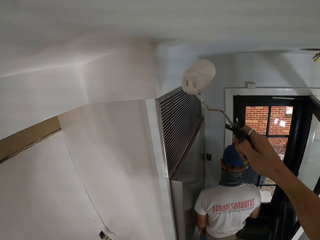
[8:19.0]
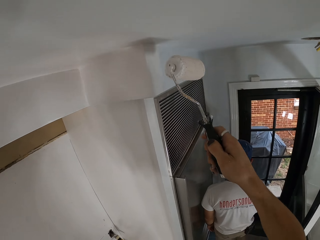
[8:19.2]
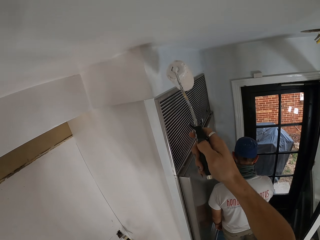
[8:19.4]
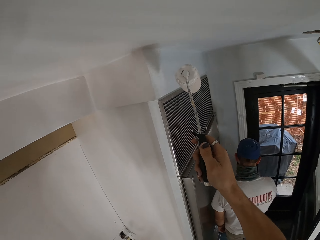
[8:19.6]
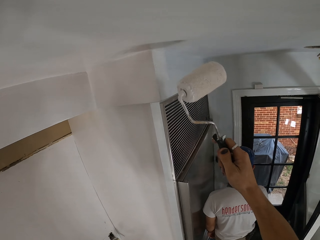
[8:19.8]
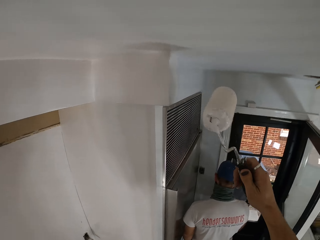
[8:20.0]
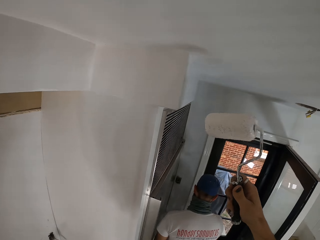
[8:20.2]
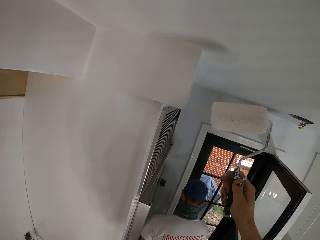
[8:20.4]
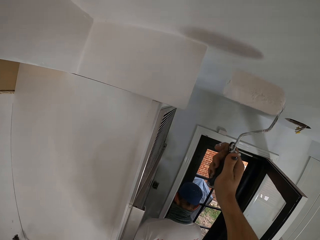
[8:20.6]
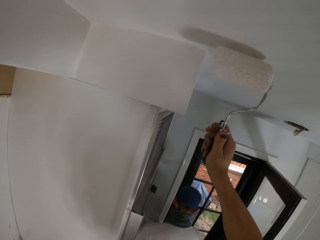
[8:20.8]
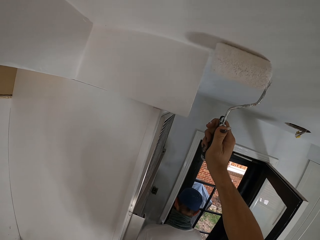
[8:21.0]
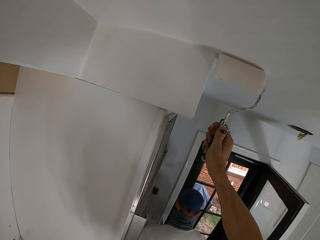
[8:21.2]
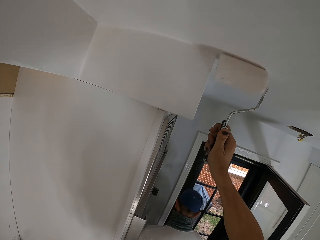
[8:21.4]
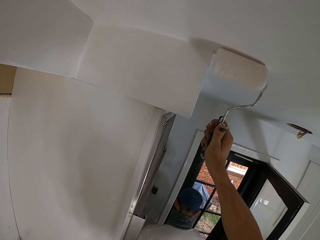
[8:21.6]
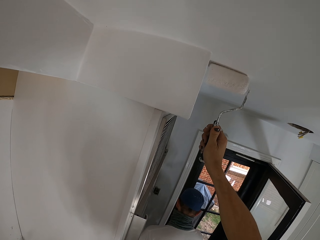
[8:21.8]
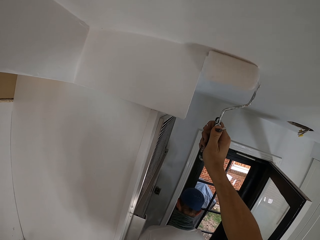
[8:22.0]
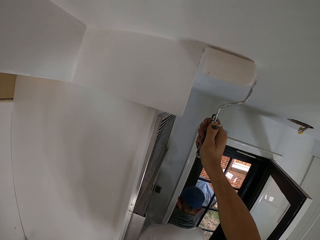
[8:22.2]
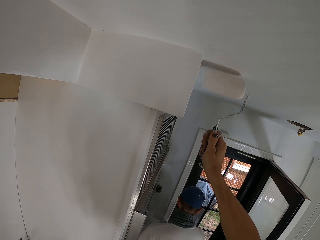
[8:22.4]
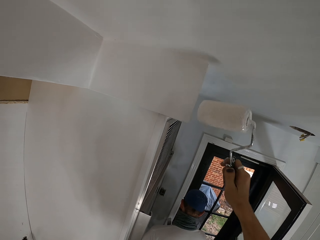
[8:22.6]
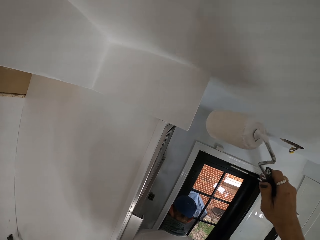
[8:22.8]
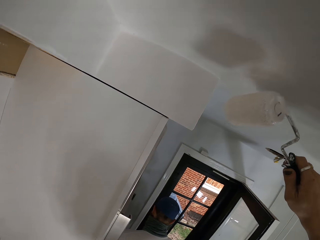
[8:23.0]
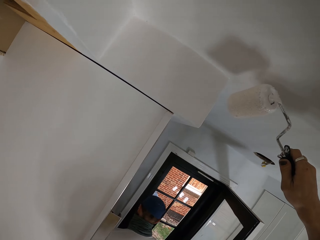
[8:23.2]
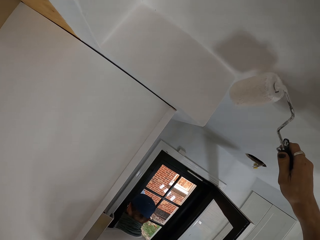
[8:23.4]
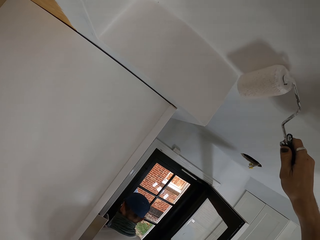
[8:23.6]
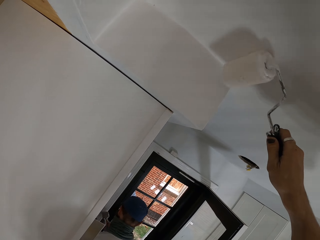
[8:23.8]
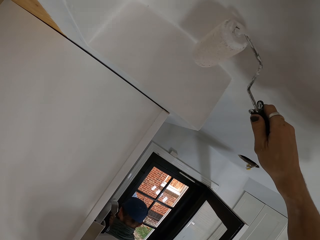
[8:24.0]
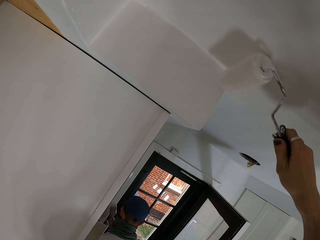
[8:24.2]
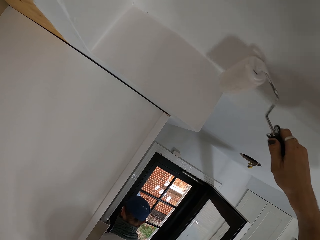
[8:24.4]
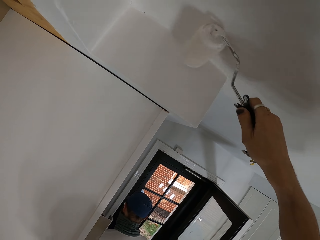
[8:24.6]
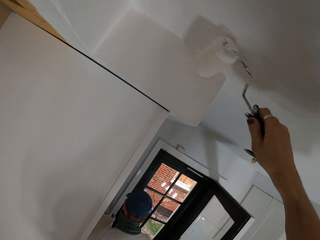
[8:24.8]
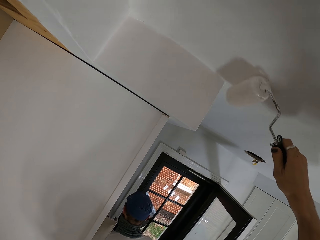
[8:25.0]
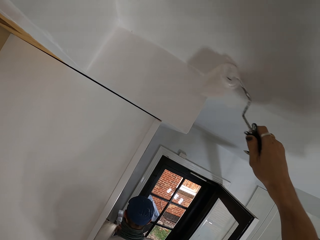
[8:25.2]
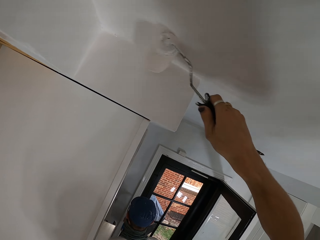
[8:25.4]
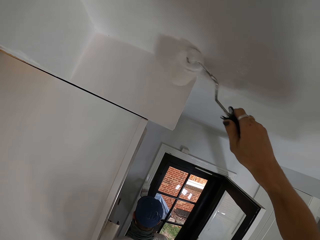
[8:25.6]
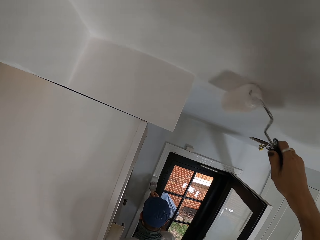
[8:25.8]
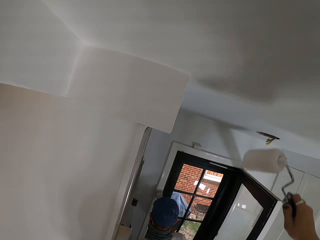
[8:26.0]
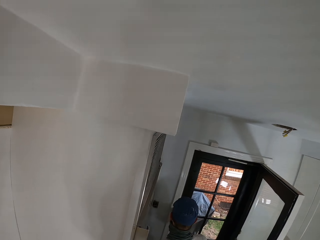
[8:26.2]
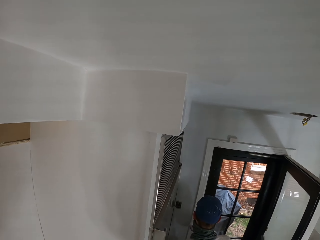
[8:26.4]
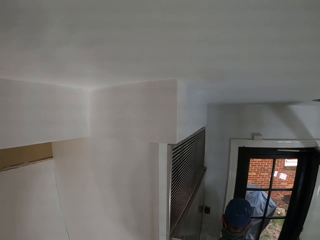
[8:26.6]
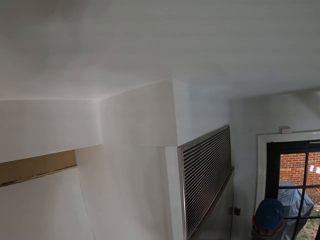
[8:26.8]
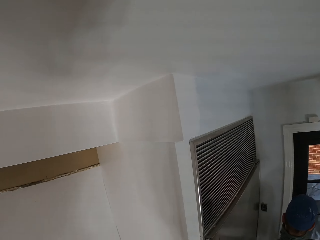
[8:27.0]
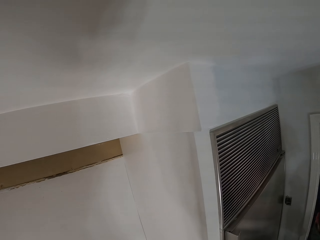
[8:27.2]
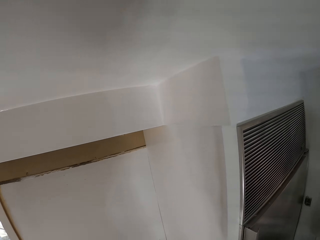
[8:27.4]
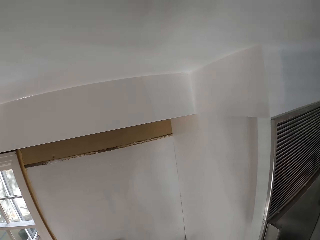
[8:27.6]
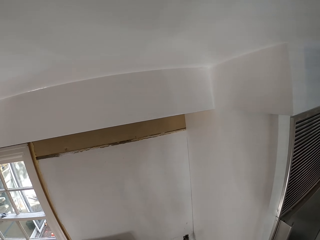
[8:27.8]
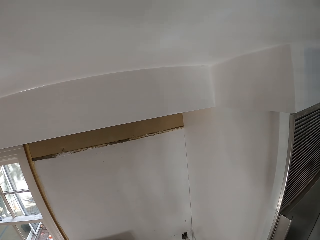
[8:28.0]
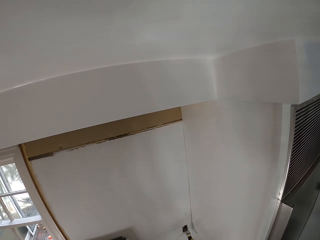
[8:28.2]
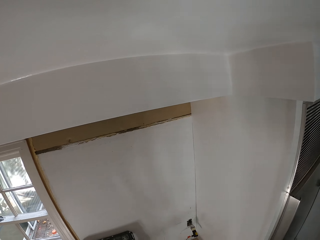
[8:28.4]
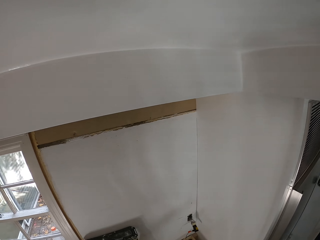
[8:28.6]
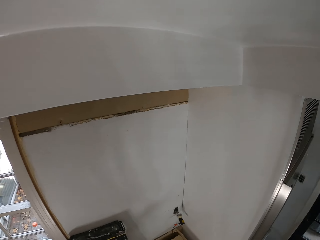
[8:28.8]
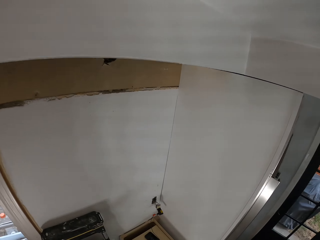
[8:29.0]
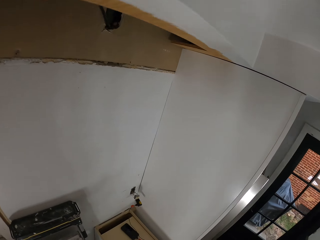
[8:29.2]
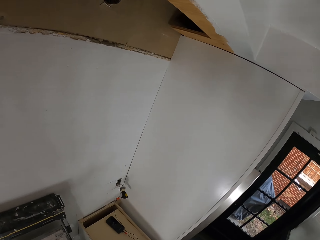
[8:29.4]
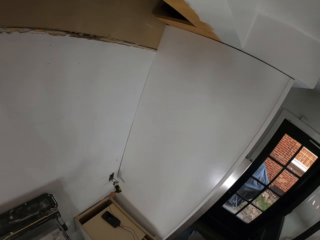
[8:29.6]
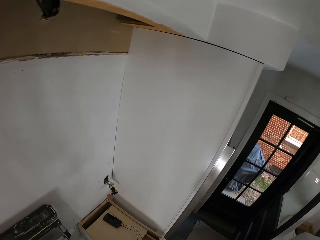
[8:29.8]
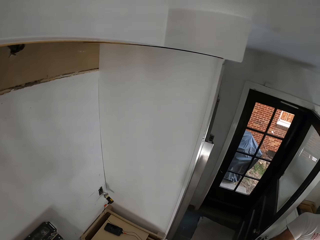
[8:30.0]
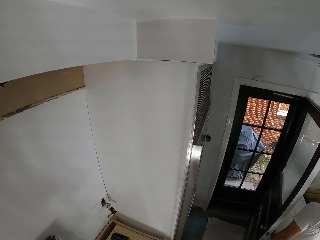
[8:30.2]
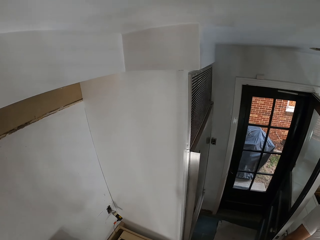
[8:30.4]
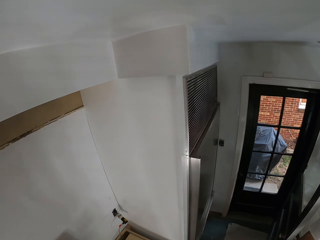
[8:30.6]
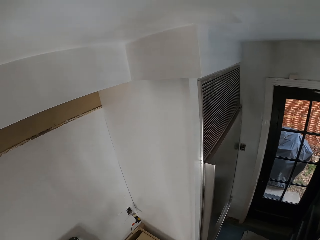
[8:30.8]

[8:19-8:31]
The camera wearer paints a ceiling. They slightly inspect a painted wall. They roll the roller paint in the paint container.

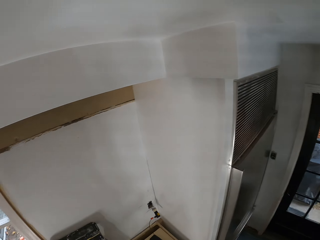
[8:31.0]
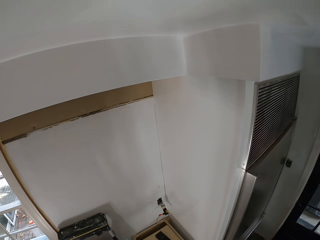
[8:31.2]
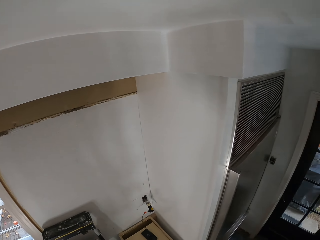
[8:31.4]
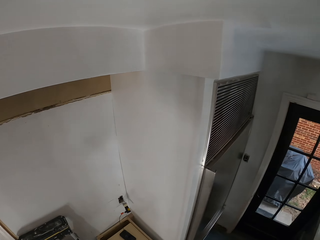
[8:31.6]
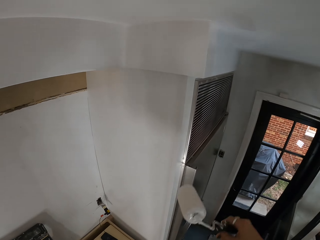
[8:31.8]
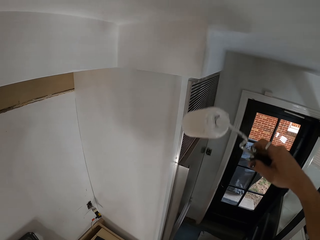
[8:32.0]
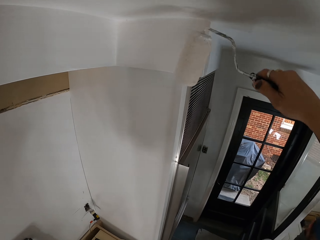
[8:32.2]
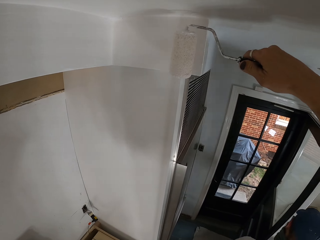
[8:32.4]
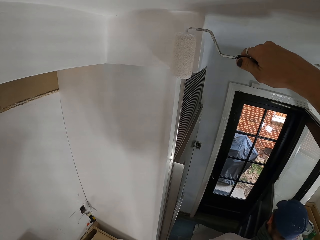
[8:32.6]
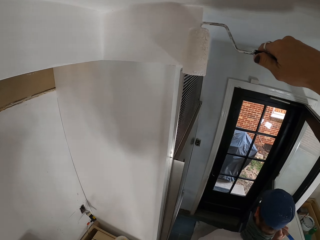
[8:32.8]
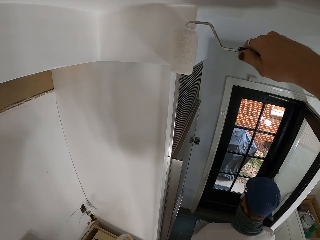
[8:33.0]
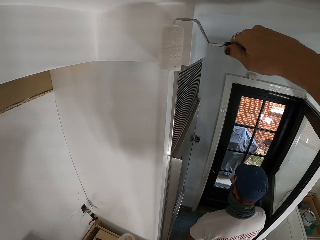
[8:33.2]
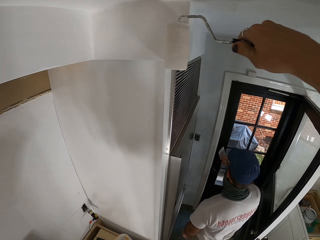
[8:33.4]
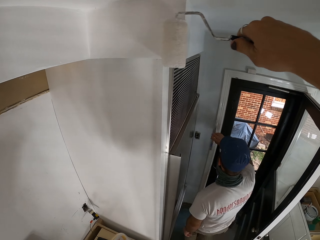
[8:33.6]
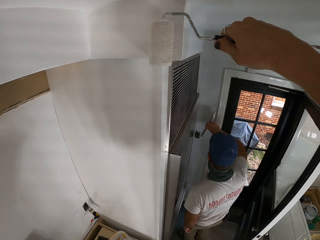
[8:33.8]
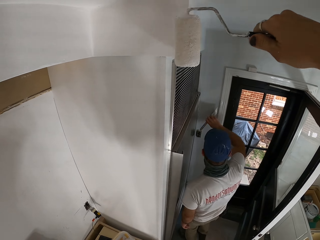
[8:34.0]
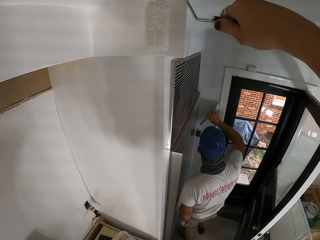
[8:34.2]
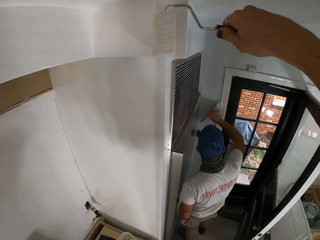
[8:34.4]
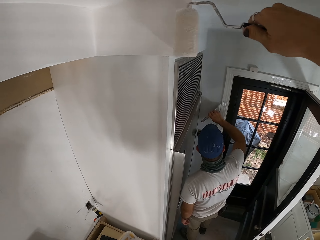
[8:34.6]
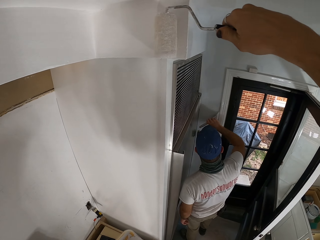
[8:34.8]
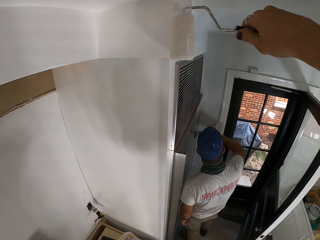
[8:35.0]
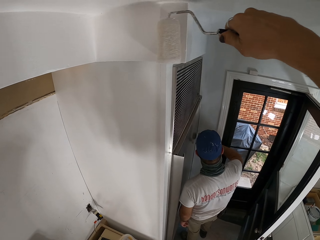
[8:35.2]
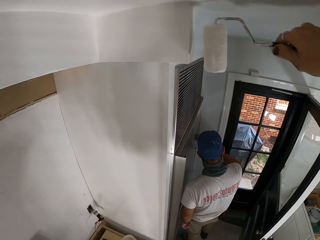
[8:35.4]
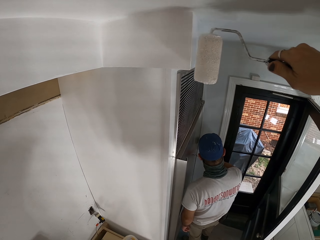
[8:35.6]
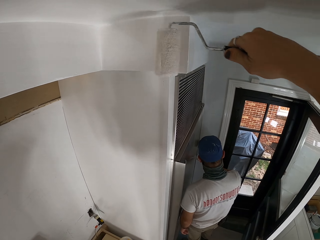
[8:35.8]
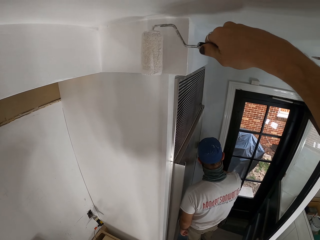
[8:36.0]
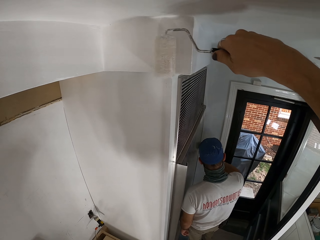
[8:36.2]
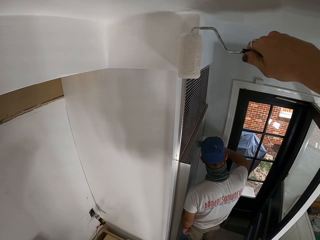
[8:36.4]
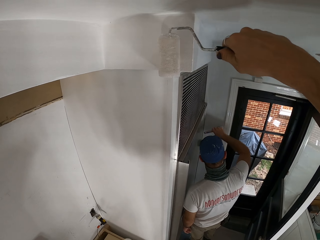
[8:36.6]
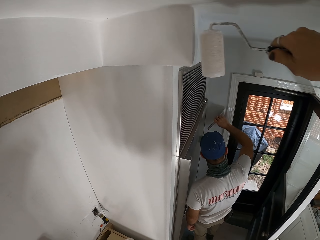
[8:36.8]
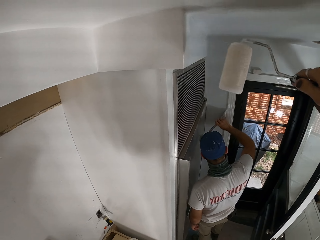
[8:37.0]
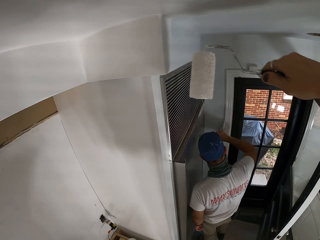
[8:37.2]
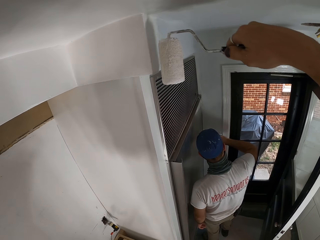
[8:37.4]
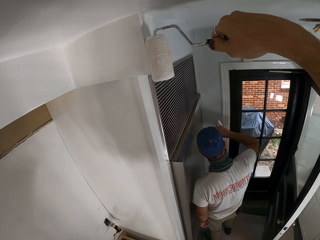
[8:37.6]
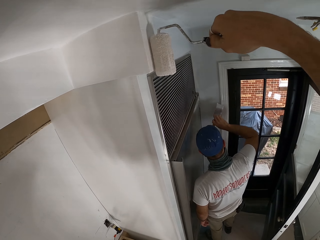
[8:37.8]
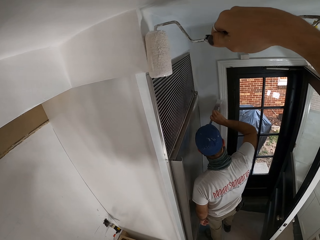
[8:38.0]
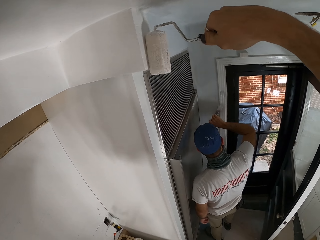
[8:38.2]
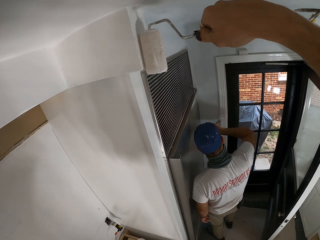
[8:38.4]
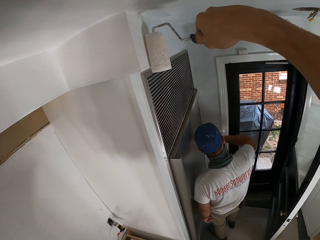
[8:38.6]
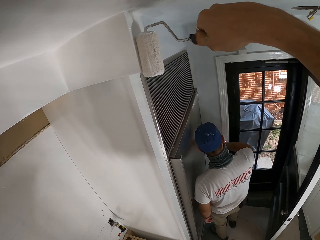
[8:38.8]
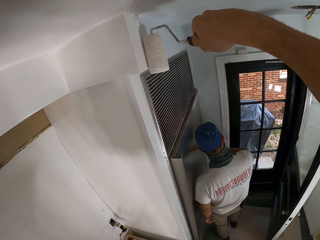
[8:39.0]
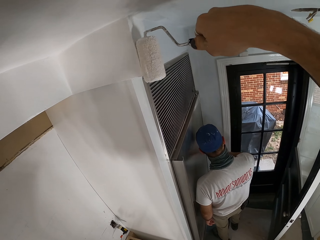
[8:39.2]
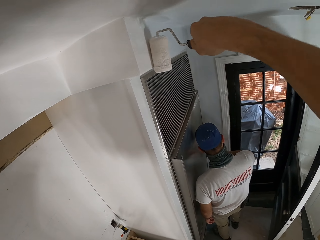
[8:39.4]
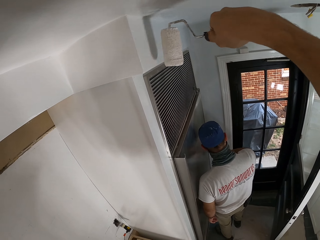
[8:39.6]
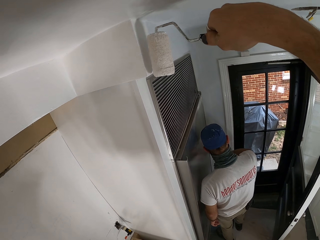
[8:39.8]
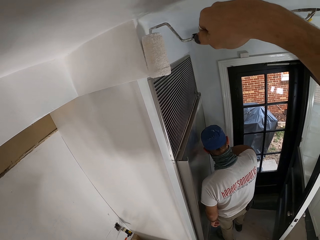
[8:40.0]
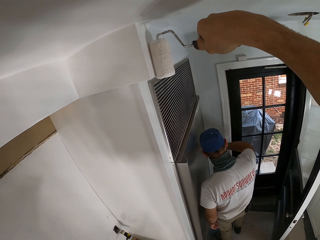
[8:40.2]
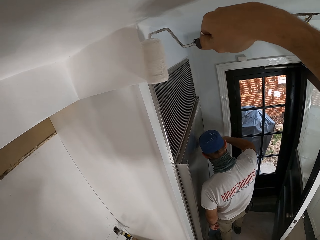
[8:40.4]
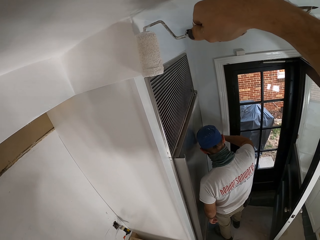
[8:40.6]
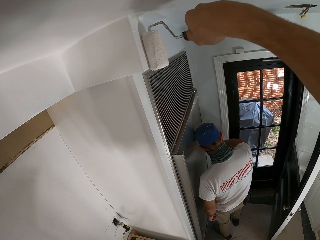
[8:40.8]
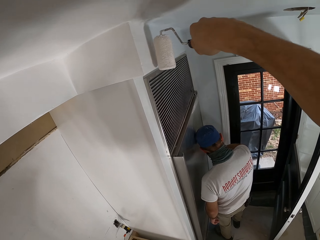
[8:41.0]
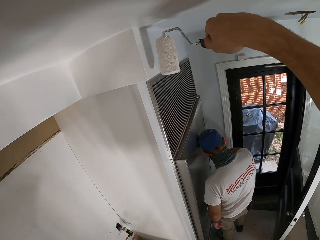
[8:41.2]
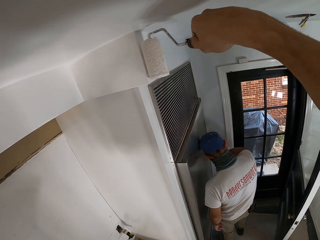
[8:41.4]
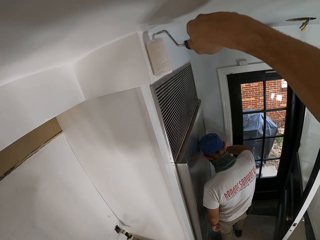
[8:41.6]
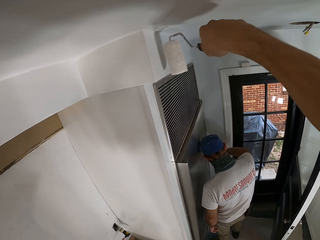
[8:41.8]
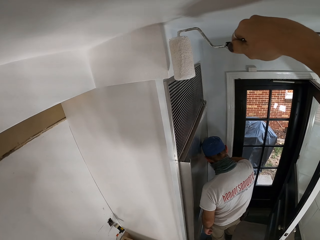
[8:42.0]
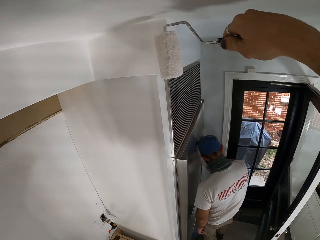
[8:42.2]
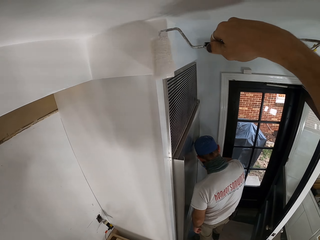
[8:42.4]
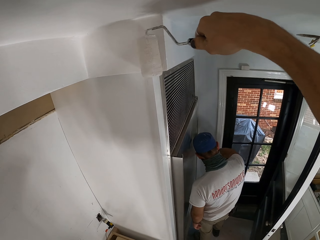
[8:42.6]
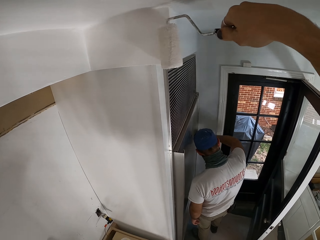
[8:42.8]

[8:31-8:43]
The camera wearer paints the upper part of a wall adjacent to a ceiling with the roll paint brush.
